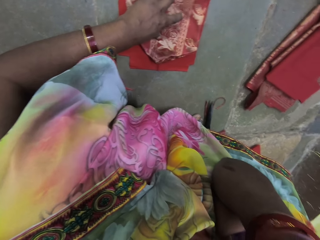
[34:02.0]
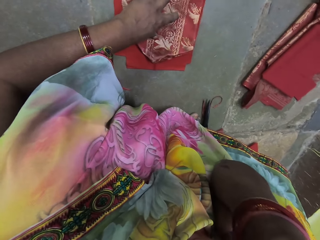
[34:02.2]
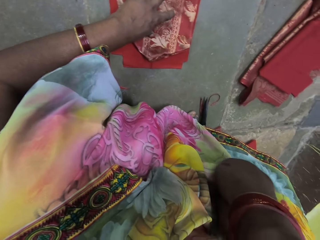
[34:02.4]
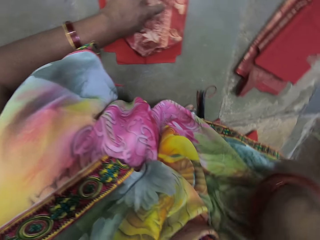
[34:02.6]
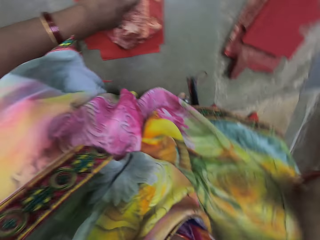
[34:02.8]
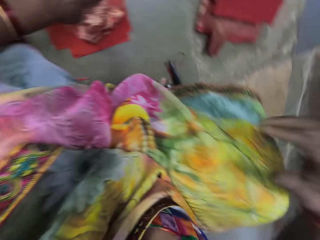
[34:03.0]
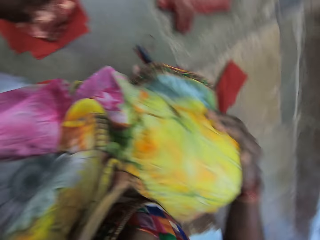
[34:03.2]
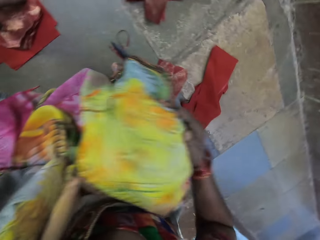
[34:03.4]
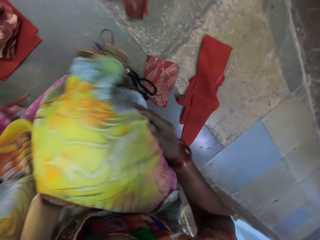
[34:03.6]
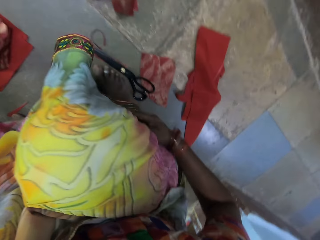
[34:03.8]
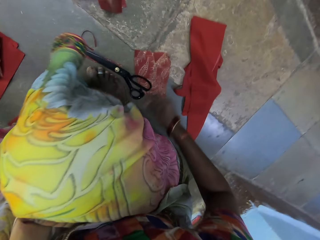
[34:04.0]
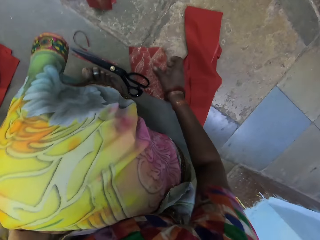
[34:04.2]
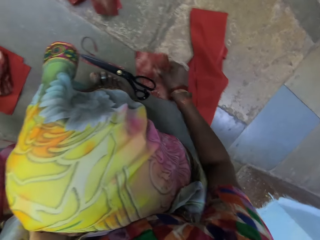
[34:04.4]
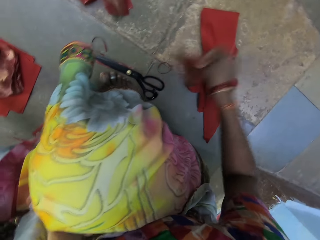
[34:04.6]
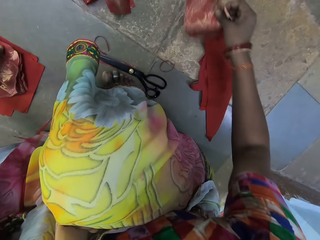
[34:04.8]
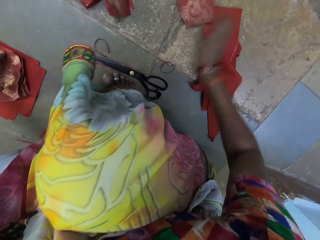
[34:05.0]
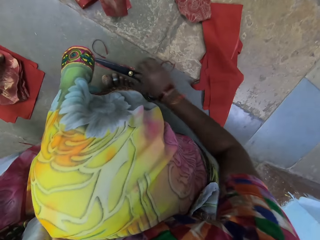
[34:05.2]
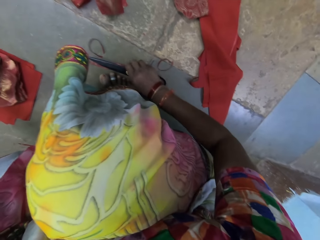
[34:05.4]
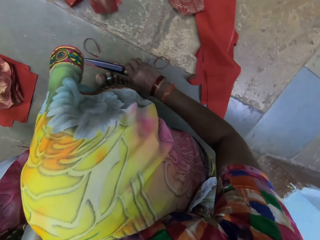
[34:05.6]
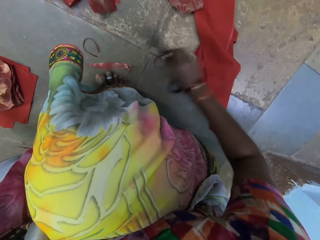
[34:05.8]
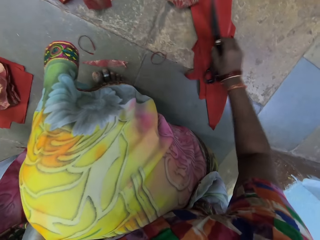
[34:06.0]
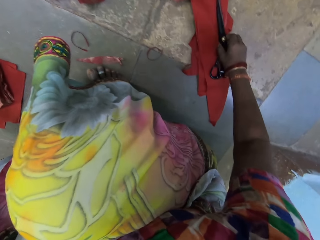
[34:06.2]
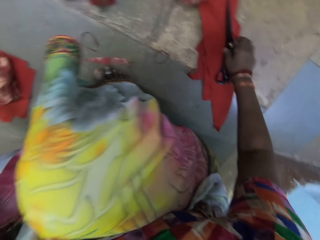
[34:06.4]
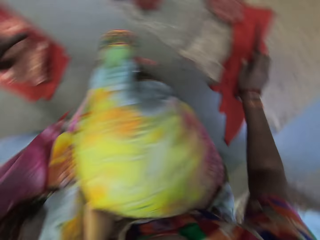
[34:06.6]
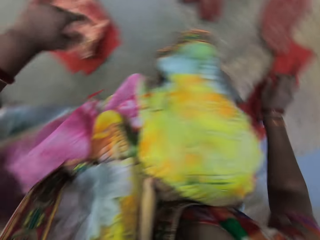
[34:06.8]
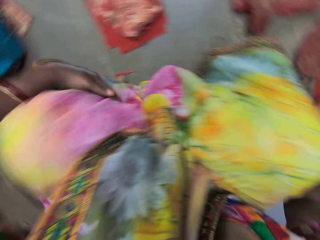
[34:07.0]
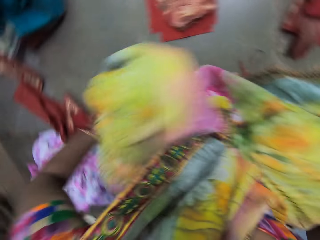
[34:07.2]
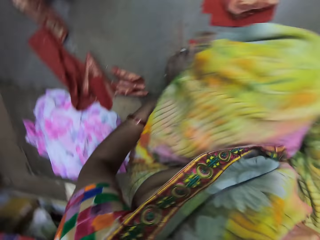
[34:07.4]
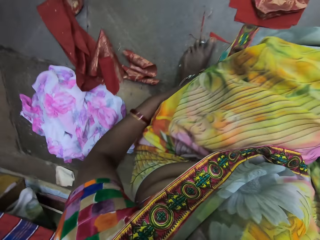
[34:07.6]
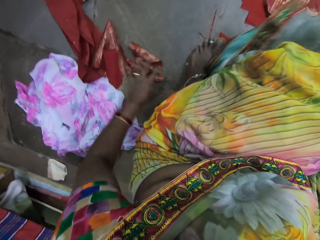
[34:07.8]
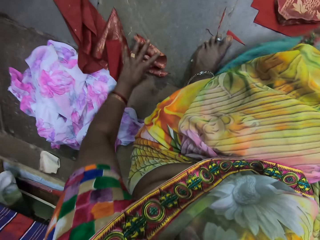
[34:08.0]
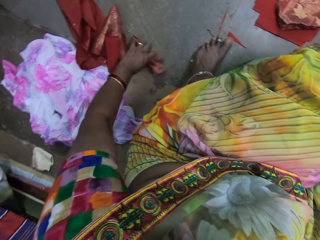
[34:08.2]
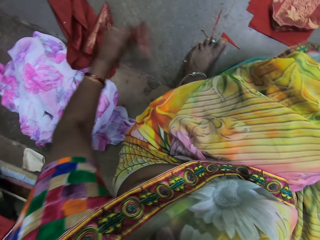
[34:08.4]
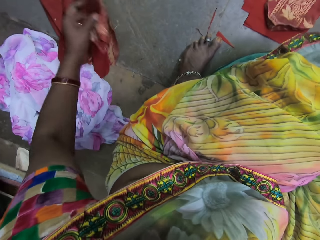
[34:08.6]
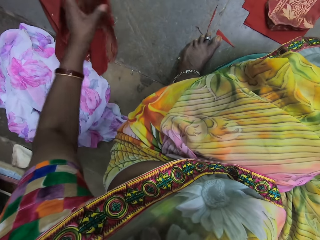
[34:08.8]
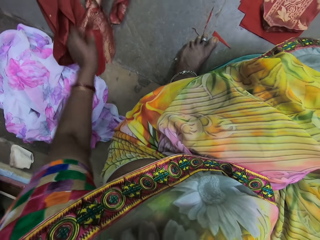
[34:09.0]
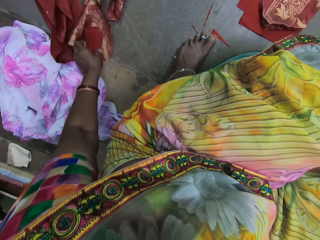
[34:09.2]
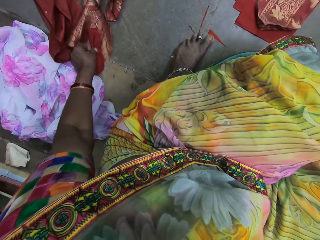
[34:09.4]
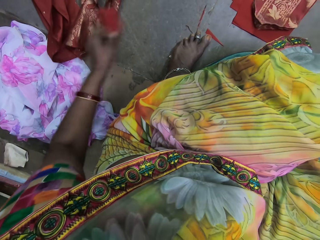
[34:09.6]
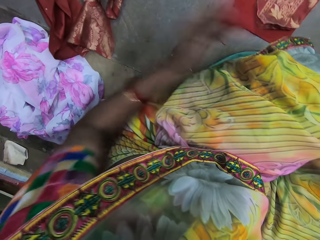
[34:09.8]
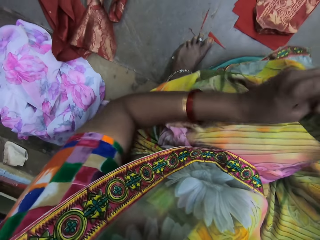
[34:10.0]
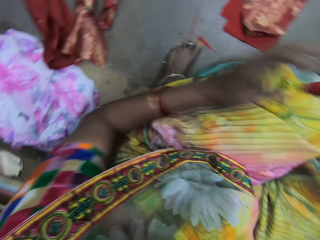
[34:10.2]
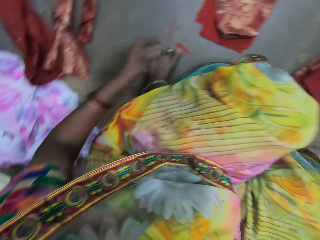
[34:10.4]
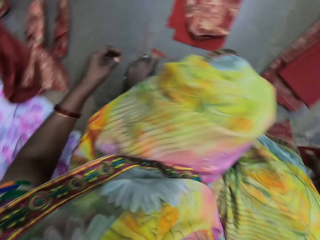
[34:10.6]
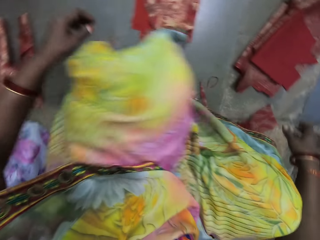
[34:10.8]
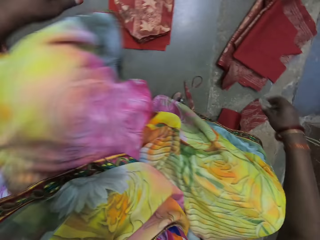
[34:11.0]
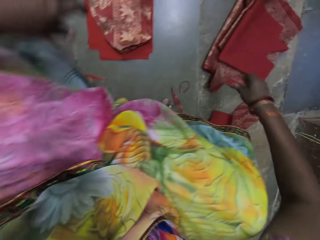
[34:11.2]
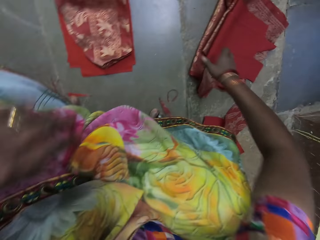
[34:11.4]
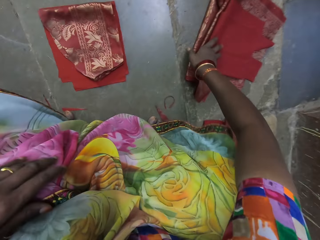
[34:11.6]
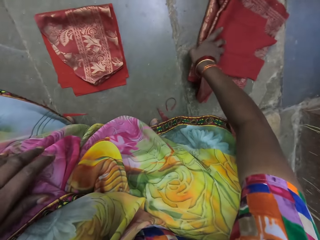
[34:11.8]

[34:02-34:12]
The camera wearer rubs her cloth with her right hand. She picks the piece of fabric from the floor with her right hand. She drops the piece of fabric on the floor with her right hand. She picks the pair of scissors from the floor with her right hand. She drops the pair of scissors on the linens on the floor with her right hand. She touches her cloth with her left hand. She picks a piece of fabric on the floor with her left hand. She drops the piece of fabric on the floor with her left hand. She picks a piece of fabric on the floor with her left hand. She passes the piece of fabric from her left hand to her right hand. She drops the piece of fabric on the floor with her right hand.

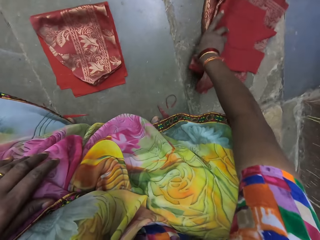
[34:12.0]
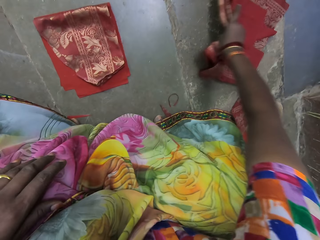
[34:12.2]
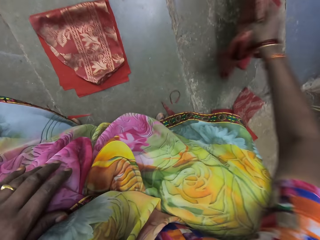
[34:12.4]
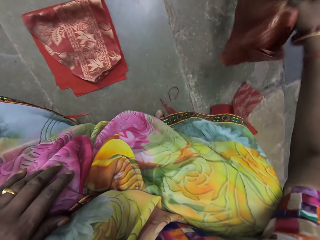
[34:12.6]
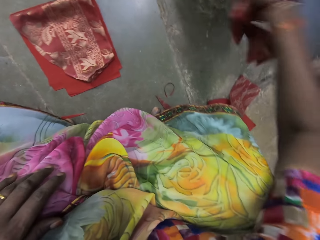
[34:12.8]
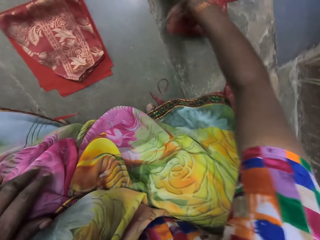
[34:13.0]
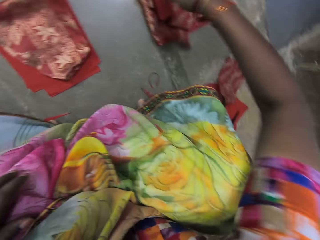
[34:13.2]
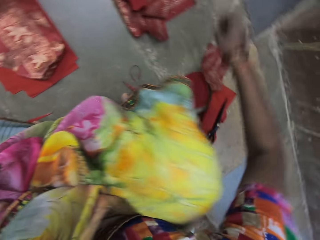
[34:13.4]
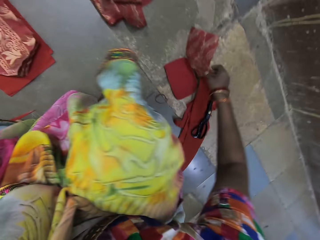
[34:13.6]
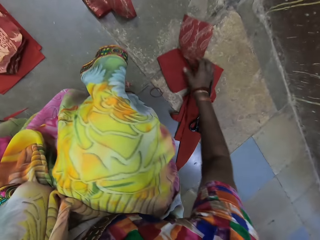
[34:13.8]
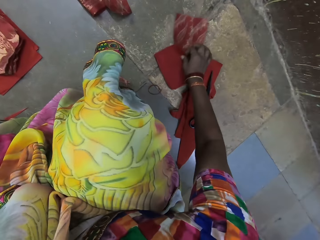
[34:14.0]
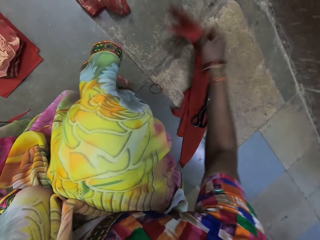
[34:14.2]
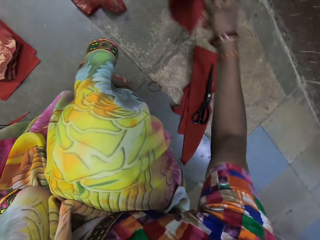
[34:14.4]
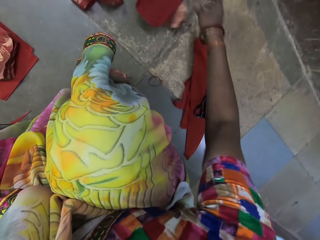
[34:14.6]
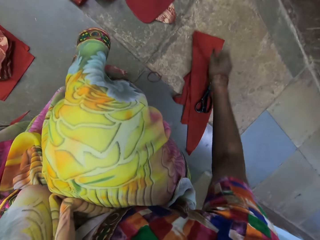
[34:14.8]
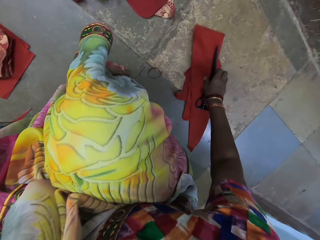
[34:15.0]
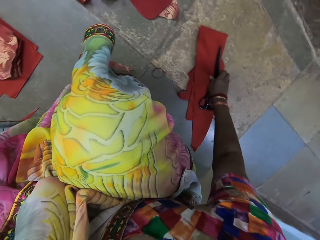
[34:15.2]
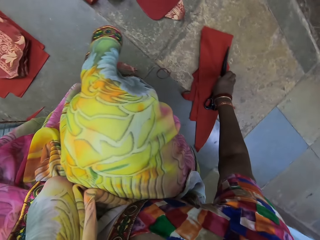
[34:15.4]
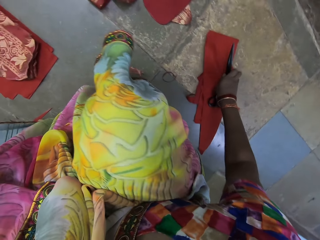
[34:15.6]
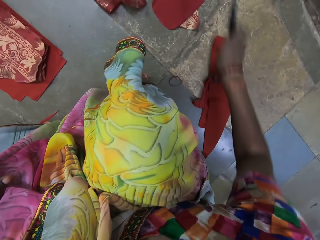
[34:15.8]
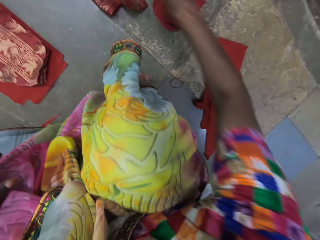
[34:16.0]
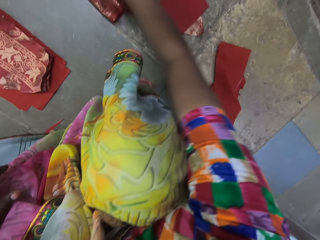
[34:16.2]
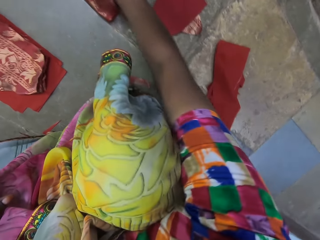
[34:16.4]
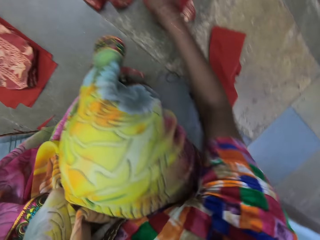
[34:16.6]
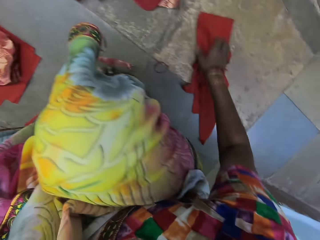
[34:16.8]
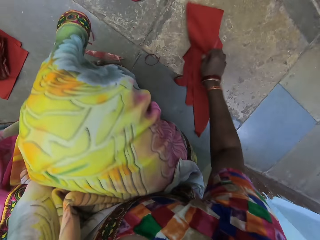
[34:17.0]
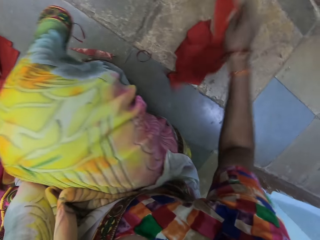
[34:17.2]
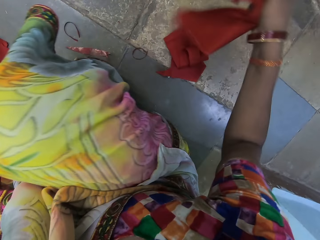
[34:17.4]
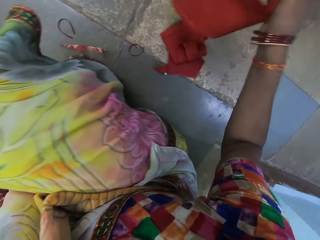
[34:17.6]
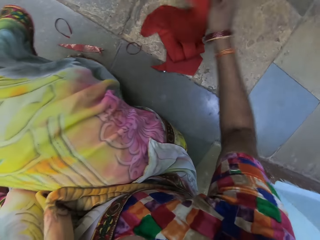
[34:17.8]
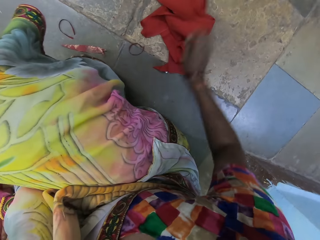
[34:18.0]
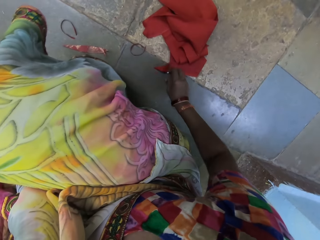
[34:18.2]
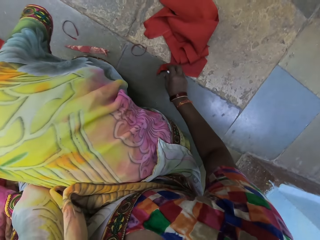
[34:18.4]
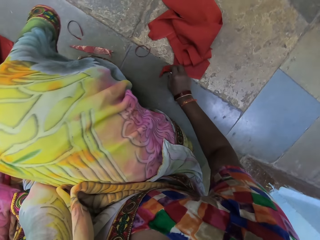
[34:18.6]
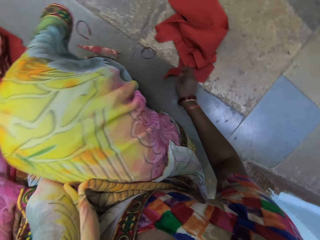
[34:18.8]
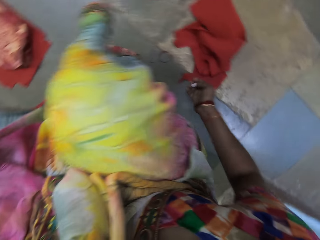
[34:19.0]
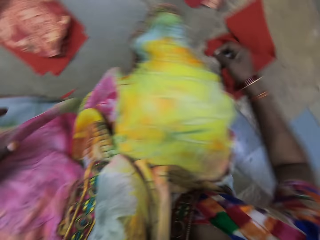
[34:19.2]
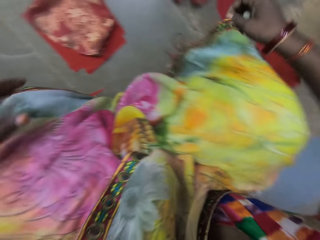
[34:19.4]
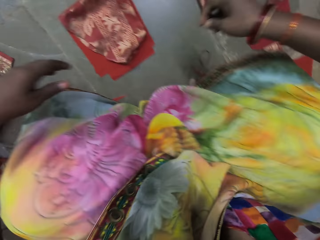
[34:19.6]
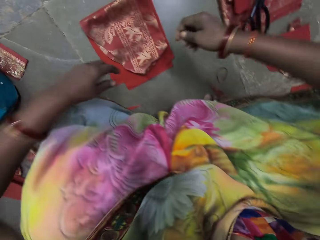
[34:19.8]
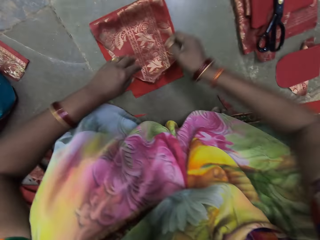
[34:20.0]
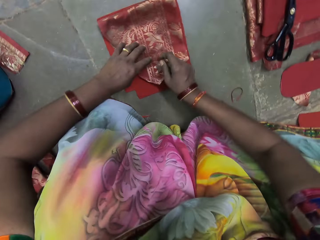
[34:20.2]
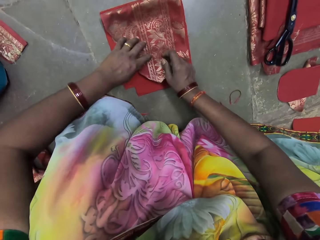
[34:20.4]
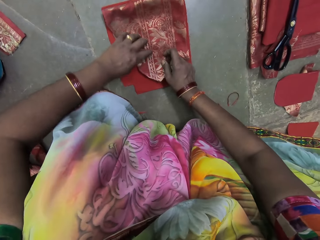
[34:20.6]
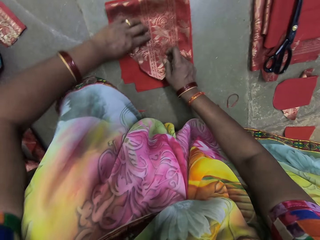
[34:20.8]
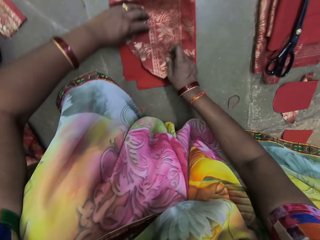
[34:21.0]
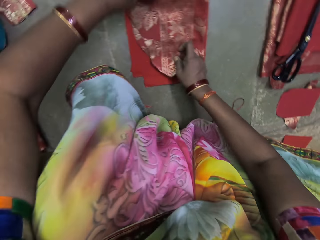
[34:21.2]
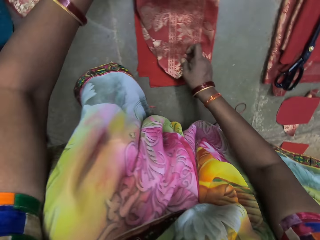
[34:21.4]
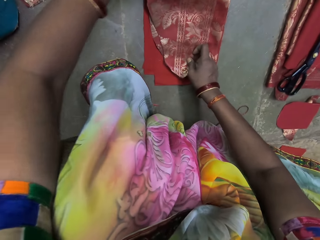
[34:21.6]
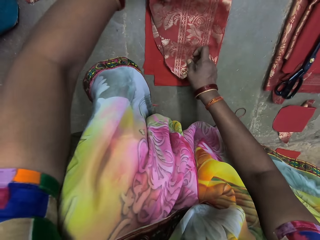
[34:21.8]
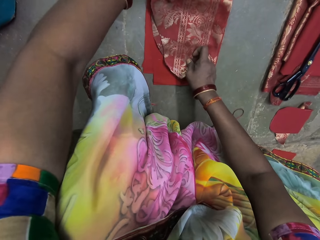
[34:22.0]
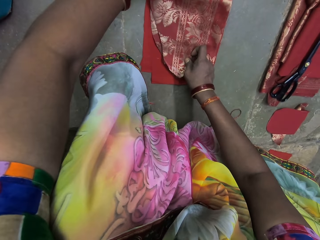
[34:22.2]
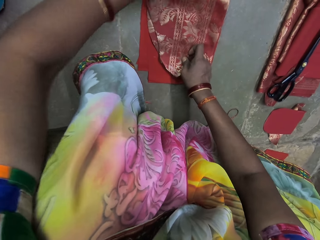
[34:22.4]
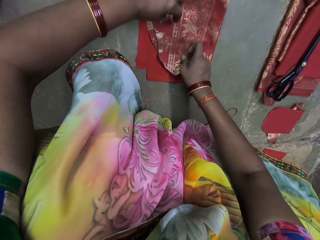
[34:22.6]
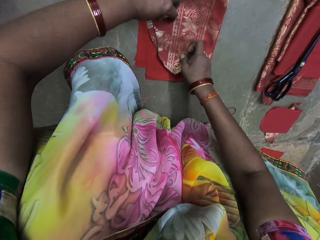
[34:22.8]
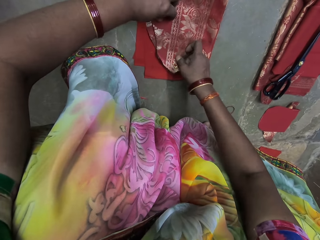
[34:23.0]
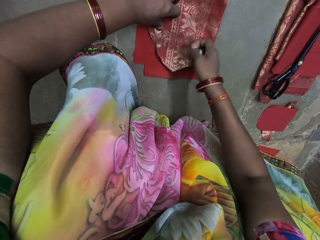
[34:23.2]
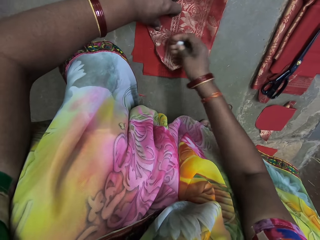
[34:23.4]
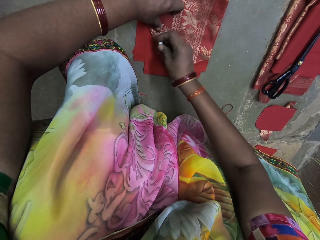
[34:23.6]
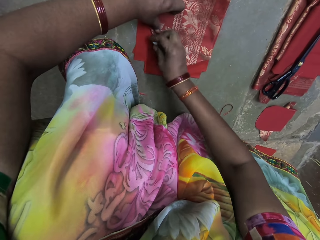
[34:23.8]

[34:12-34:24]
The camera wearer picks a pile of fabrics from the floor with her right hand. She drops the pile of fabrics on the floor with her right hand. She picks the piece of fabric and the linen with her right hand. She drops the piece of fabric and the linen on the floor with her right hand. She picks the pair of scissors from the linens on the floor with her right hand. She places the pair of scissors on the pile of fabric with her right hand. She picks a linen from the floor with her right hand. She drops the linen on the floor with her right hand. She picks the chalk from the floor with her right hand. She places her left hand on the piece of fabric on the linen. She places her right hand on the piece of fabric on the linen. She adjusts the piece of fabric on the linen with her left hand. She places her left hand on the piece of fabric on the linen.
